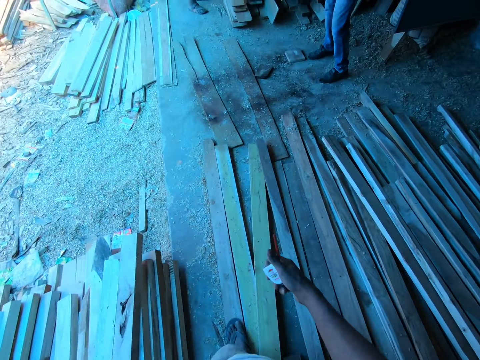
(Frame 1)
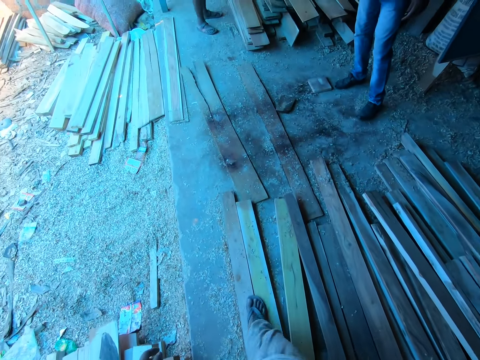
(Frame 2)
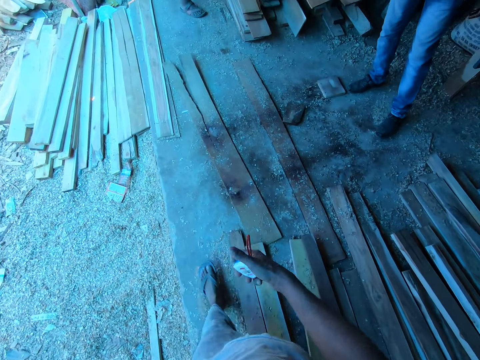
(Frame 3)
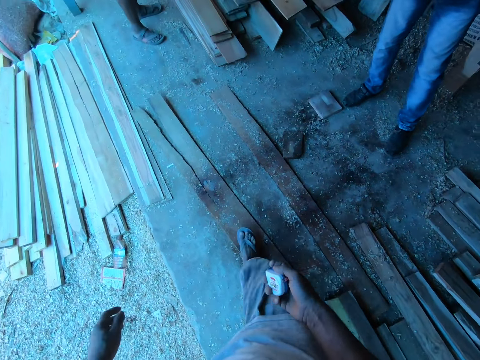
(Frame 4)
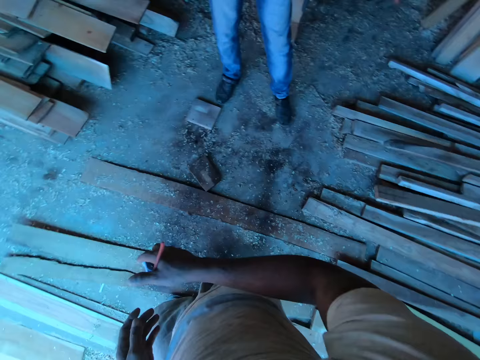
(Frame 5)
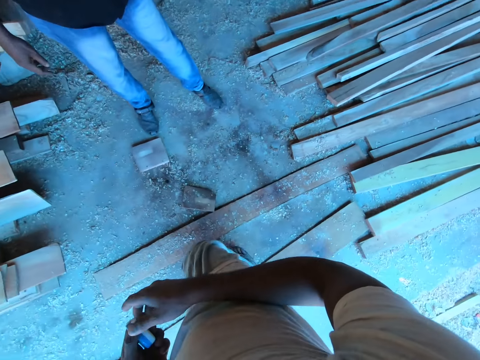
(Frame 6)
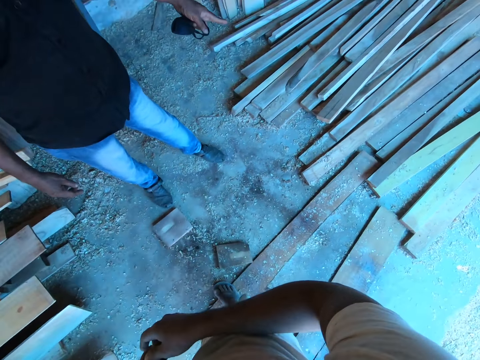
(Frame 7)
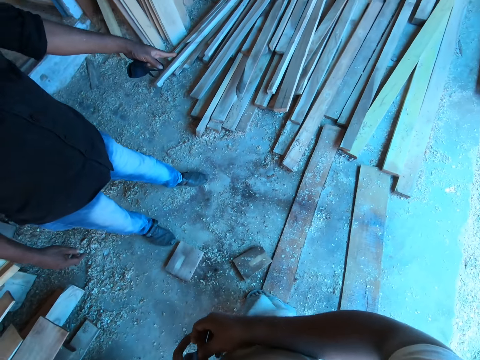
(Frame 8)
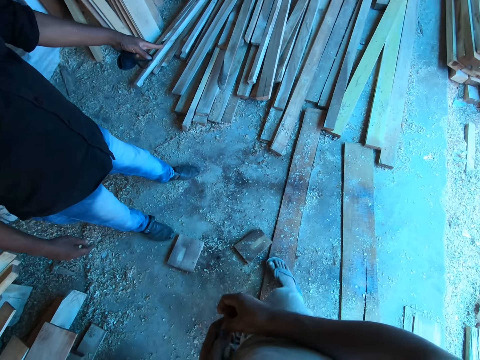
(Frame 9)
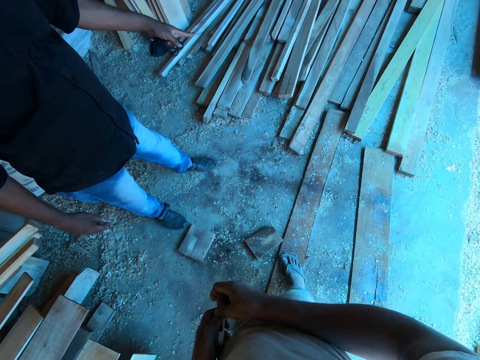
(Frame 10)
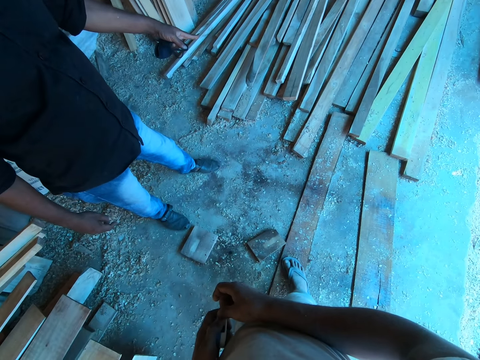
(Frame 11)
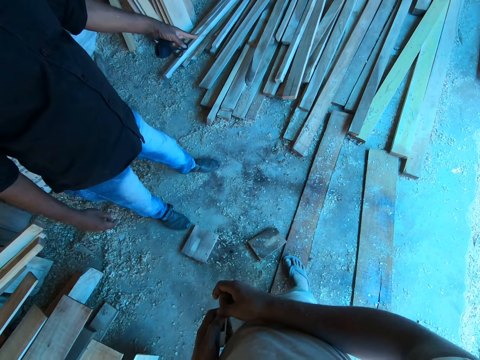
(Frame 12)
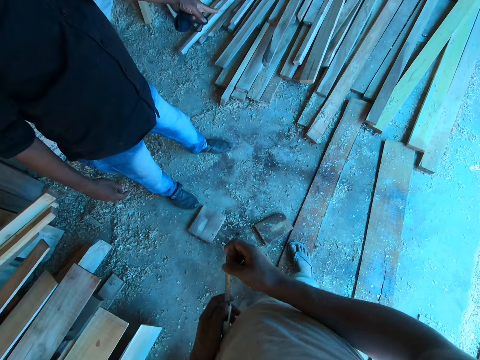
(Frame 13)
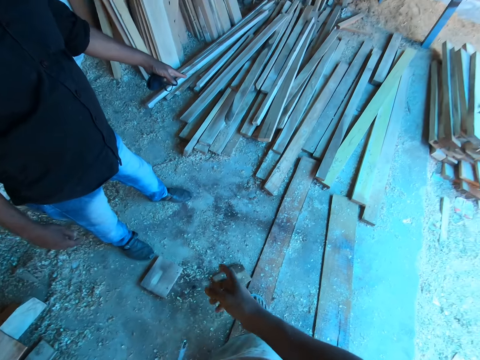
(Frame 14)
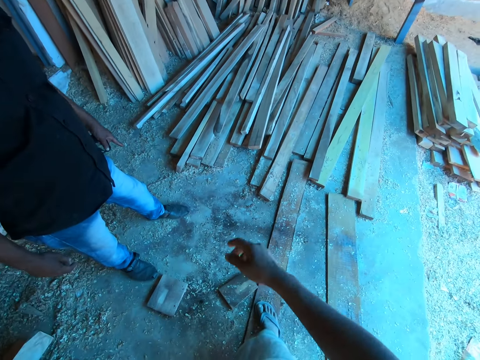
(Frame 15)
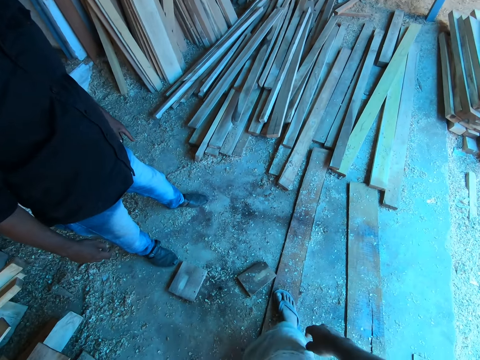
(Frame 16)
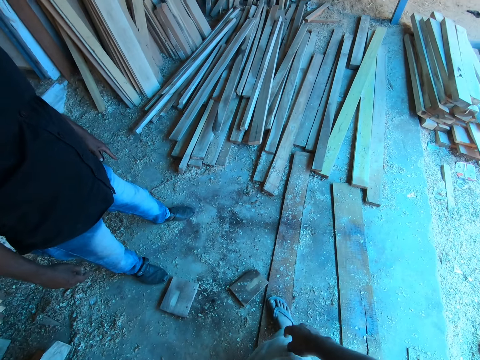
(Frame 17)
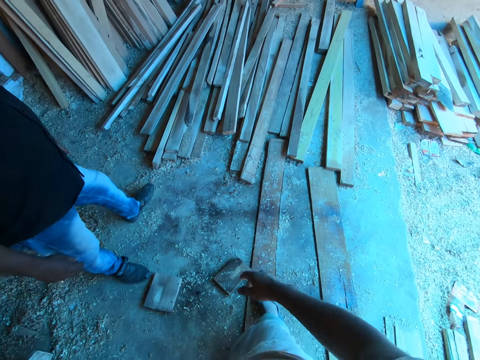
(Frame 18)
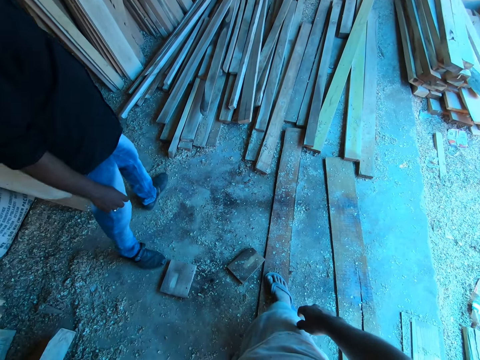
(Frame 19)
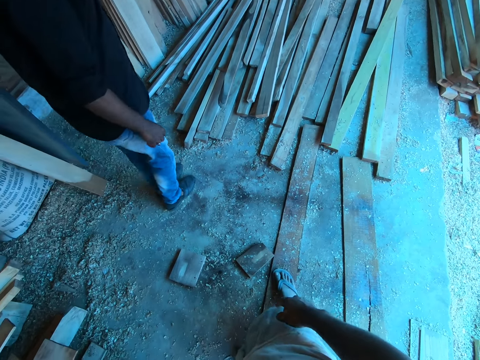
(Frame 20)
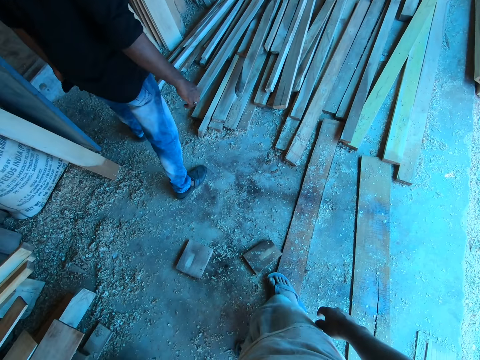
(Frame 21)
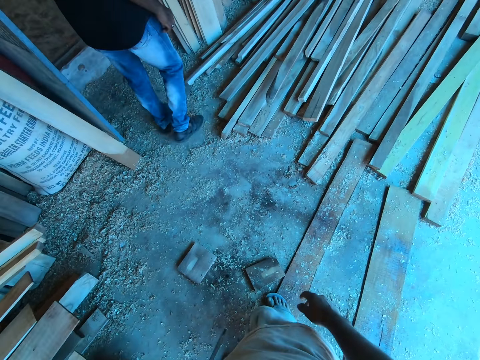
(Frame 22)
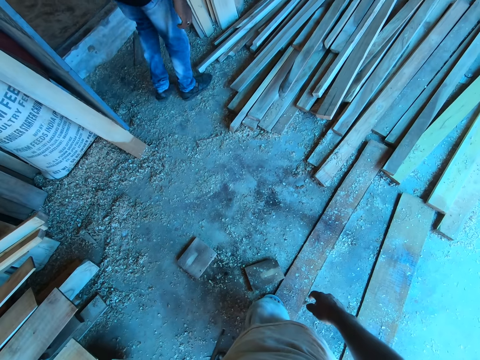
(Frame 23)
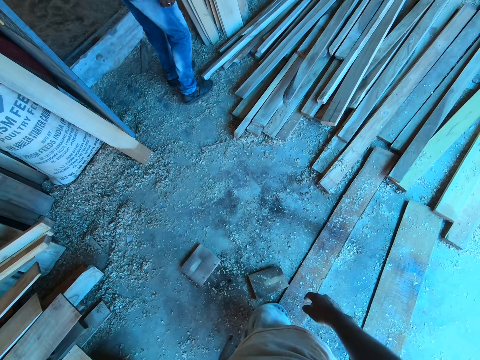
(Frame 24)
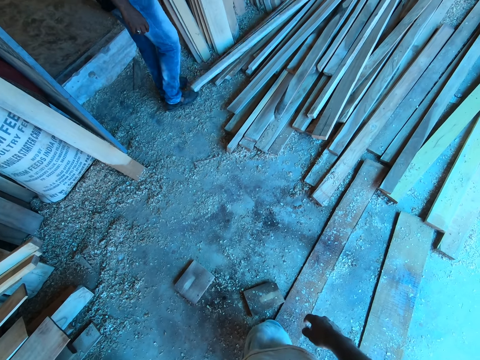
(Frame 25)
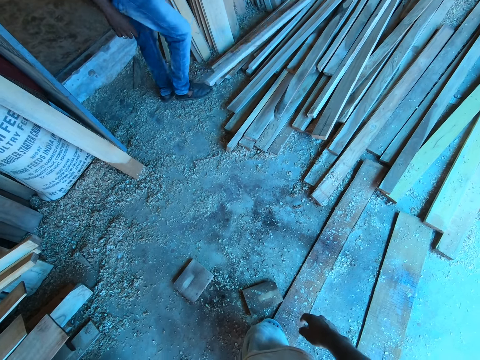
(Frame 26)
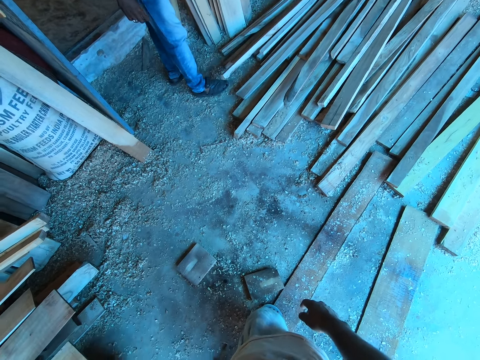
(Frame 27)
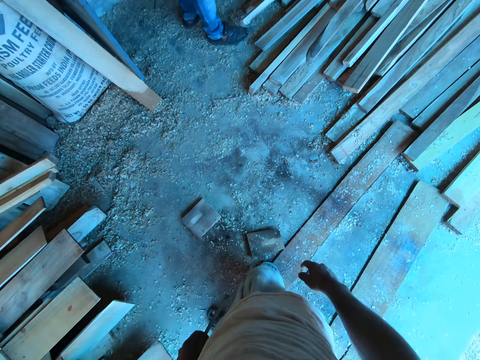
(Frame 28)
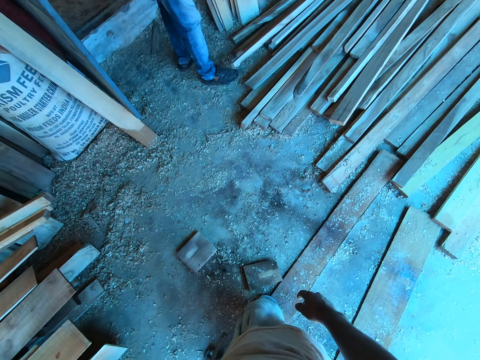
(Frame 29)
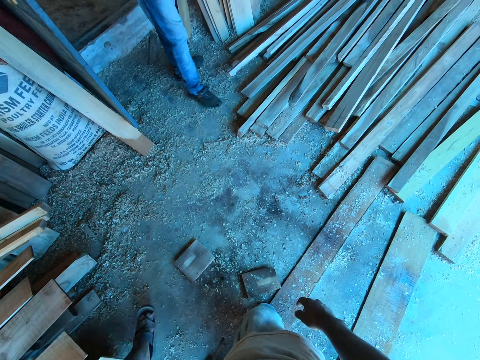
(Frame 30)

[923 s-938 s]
The camera wearer switches the tape measure in his right hand to his left hand. He converses with a man. He looks at the timbers. The man moves pieces of wood on the floor with his right leg.

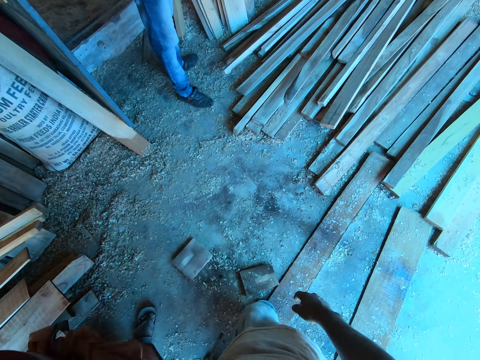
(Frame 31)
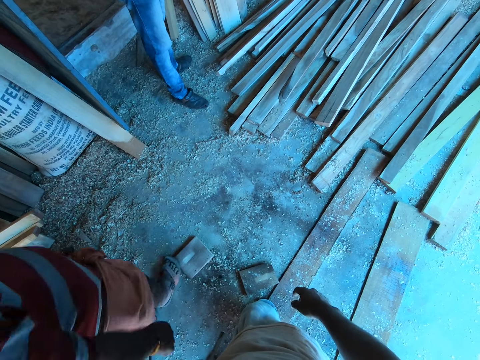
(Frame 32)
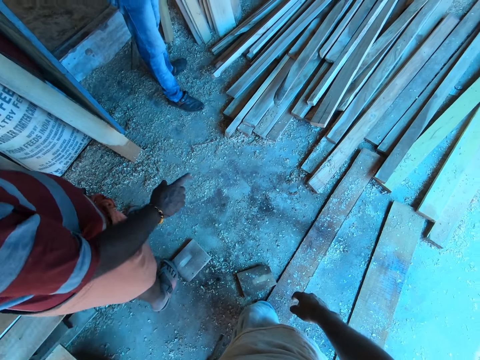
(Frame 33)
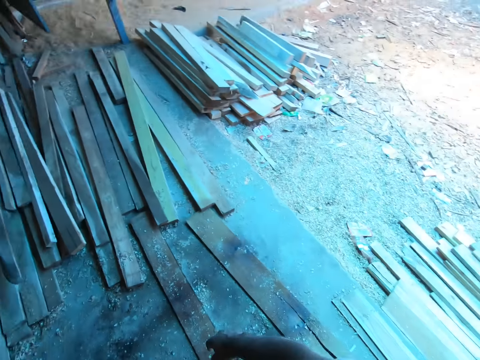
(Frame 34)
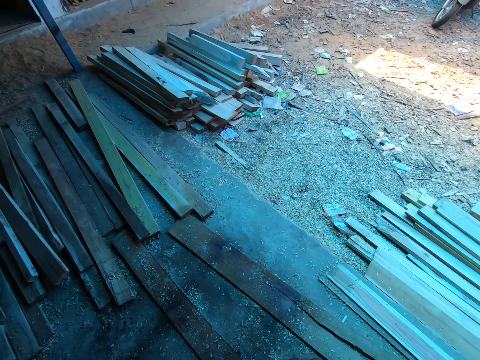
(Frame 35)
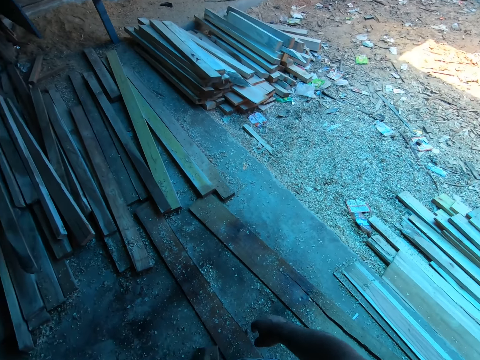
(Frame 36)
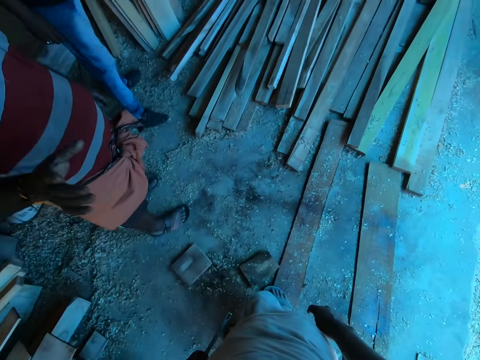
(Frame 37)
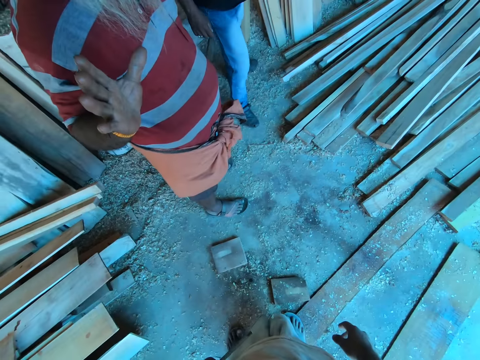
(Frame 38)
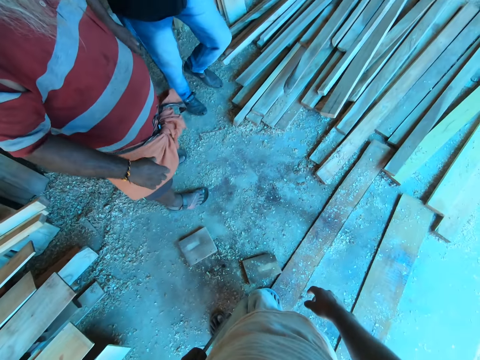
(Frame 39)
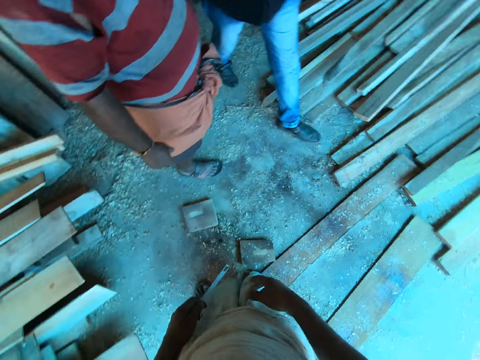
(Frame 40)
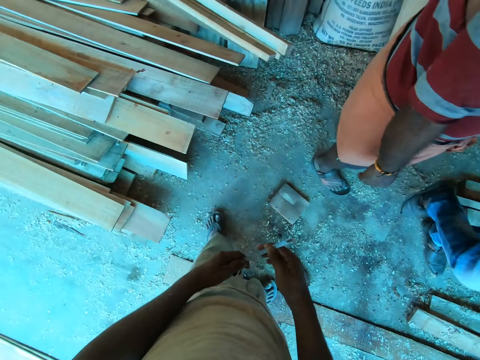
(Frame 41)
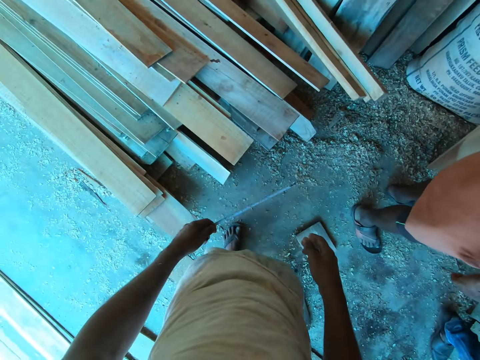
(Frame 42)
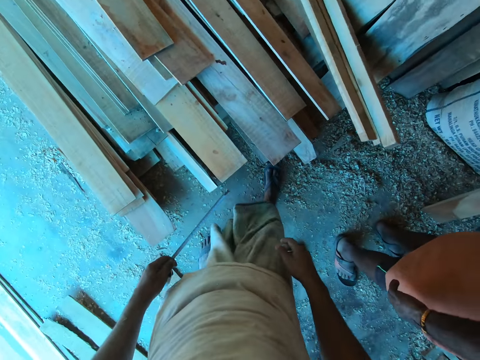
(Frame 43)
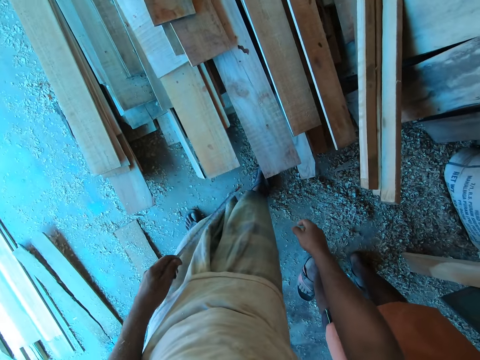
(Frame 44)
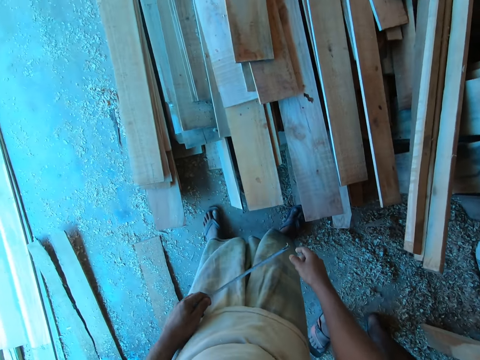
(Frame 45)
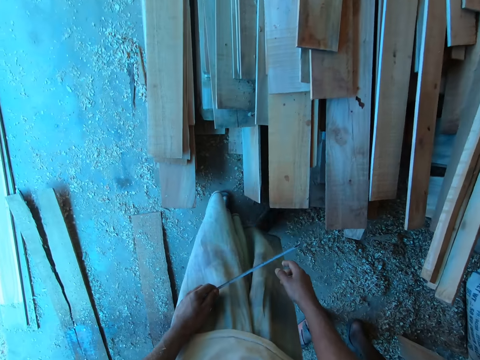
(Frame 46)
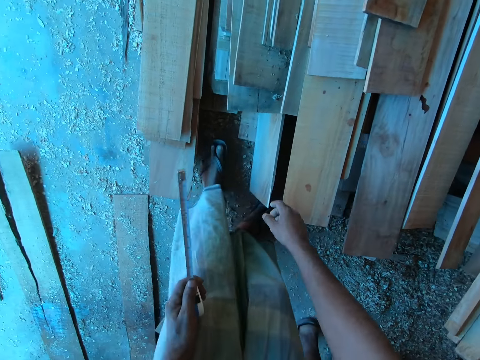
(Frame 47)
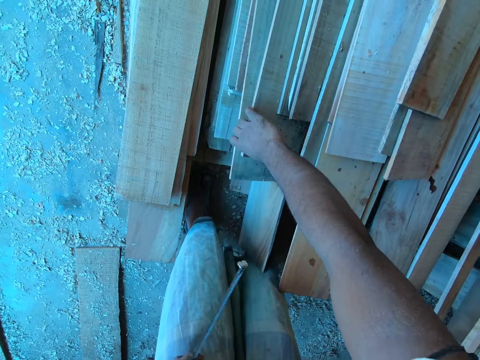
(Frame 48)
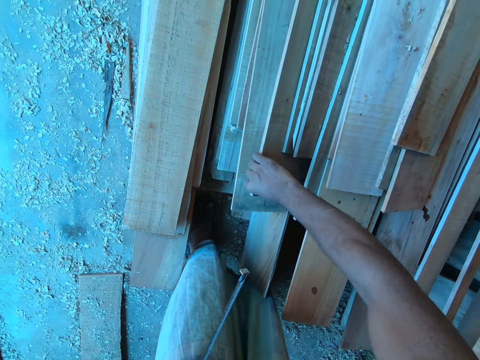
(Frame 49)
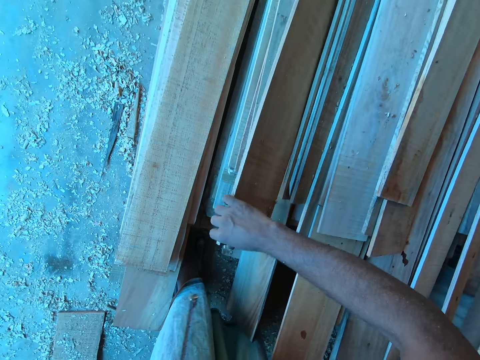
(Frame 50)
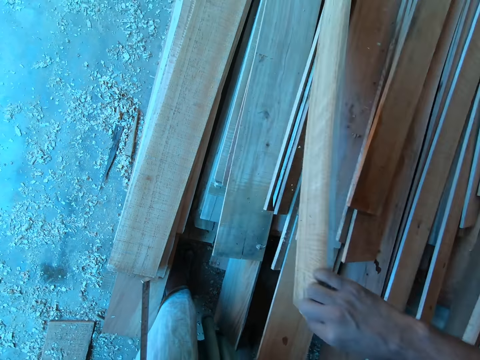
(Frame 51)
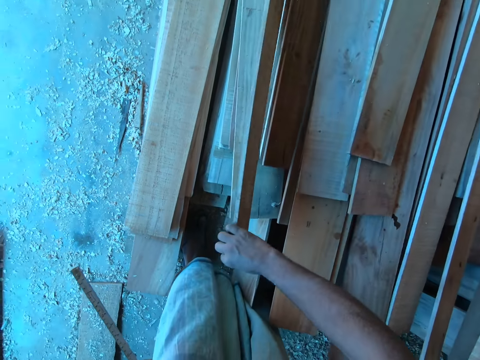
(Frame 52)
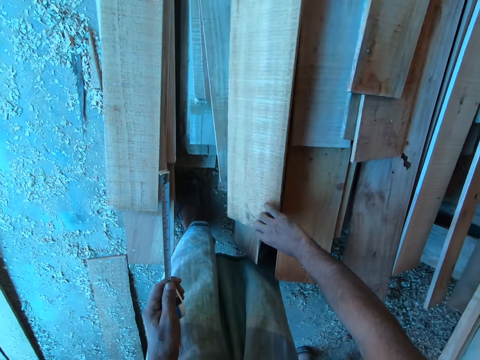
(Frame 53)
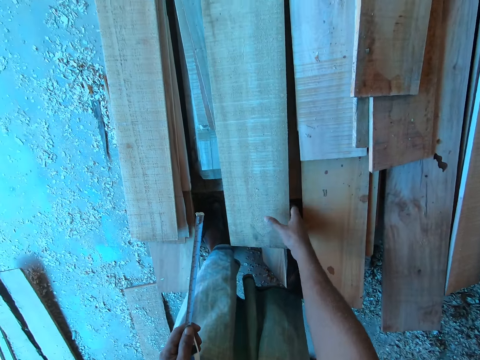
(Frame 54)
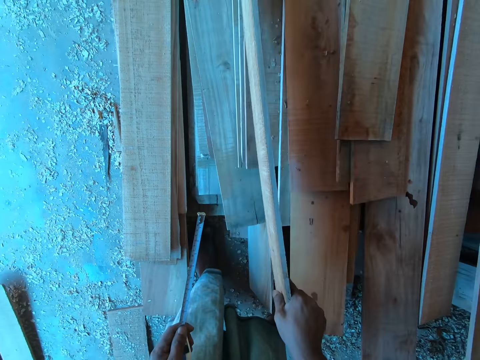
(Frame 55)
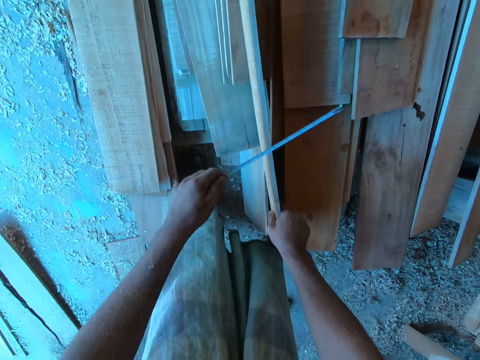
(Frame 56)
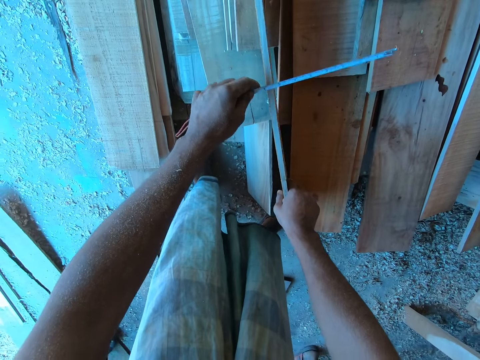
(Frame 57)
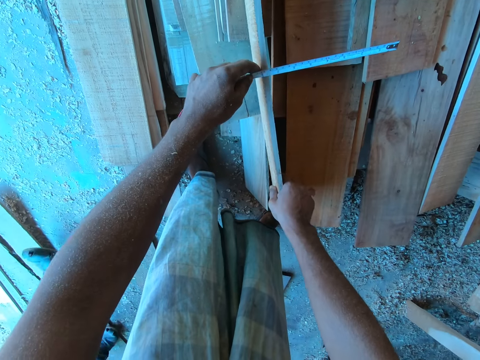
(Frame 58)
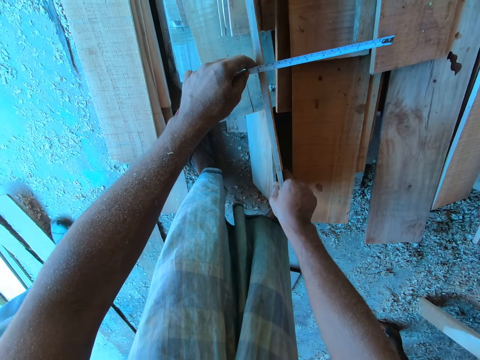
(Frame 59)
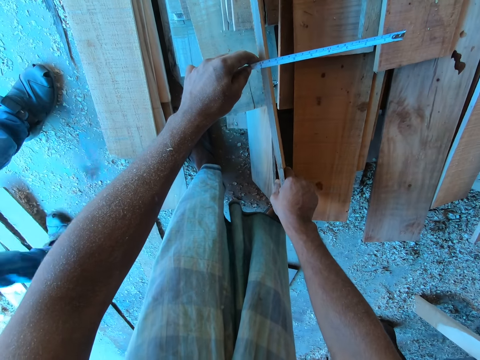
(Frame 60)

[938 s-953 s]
The camera wearer looks around. A man converses with the camera wearer. The camera wearer pulls the tape measure. He makes a step. He looks at the timbers. He moves the right hand. He turns a piece of wood on a pile of wood on the floor with his right hand. He pulls the timber. He drops the timber. He holds the piece of wood on the pile of wood on the floor with his right hand. He pulls the timber. He moves the tape measure. He measures the piece of wood in his right hand with the tape measure.
